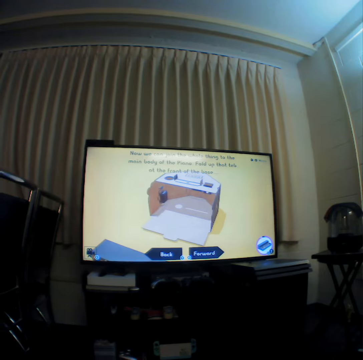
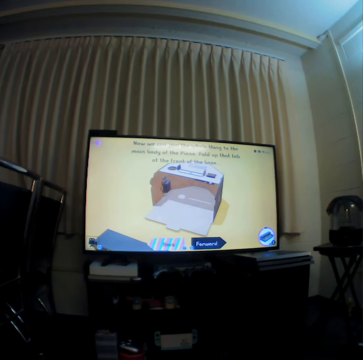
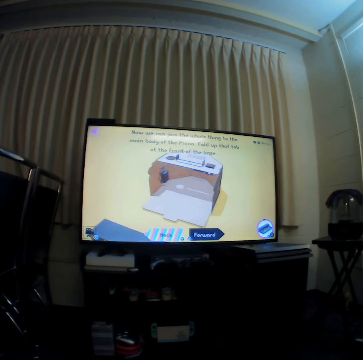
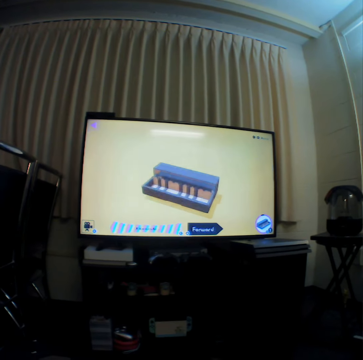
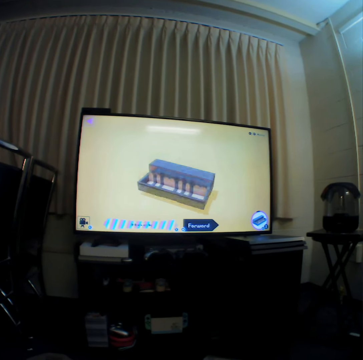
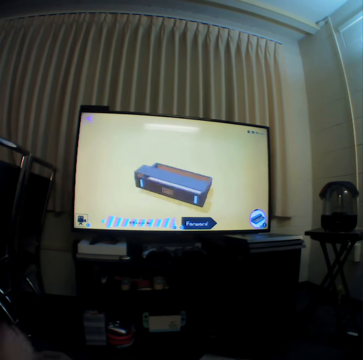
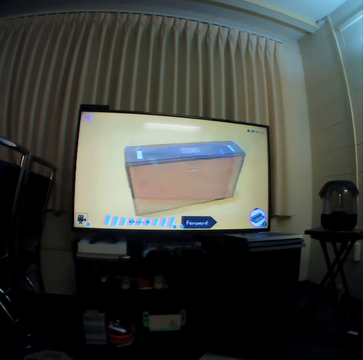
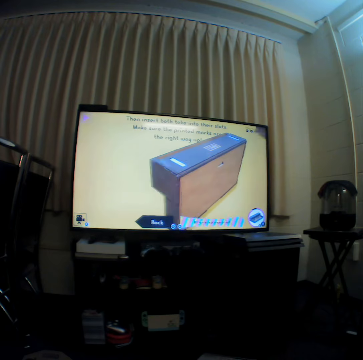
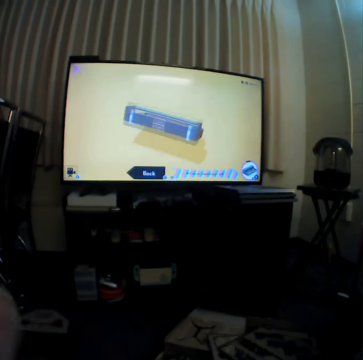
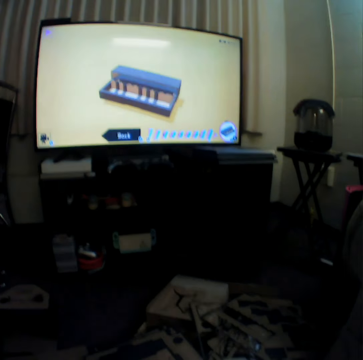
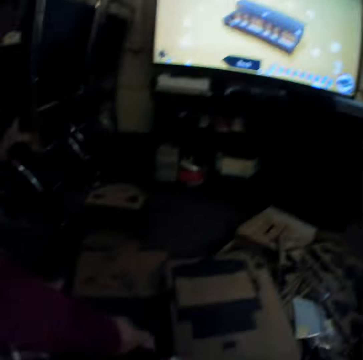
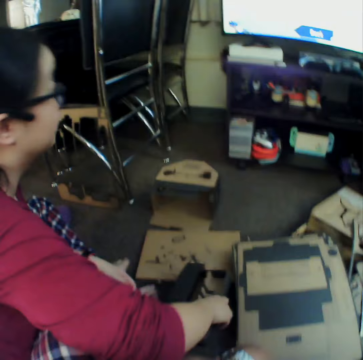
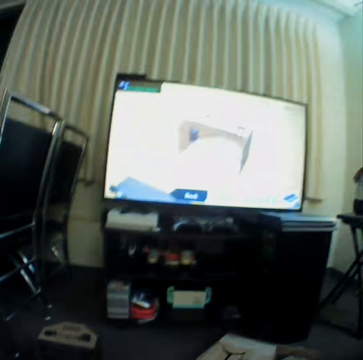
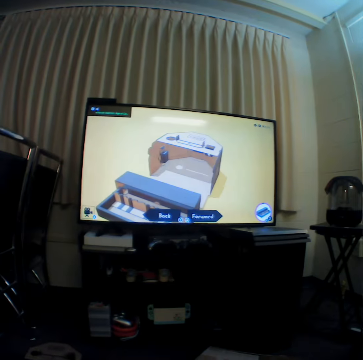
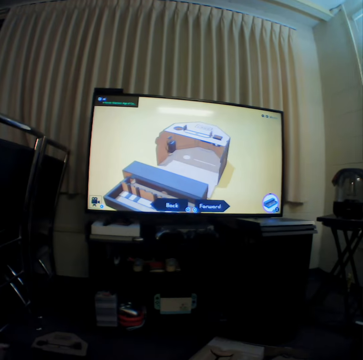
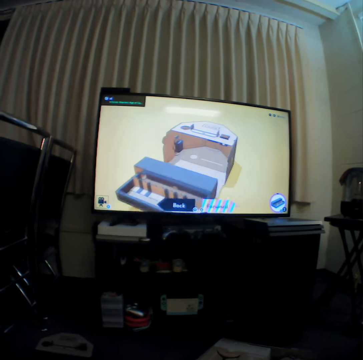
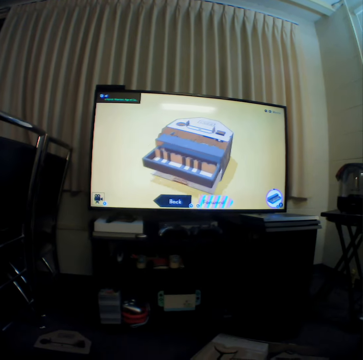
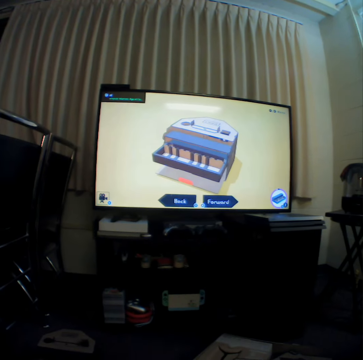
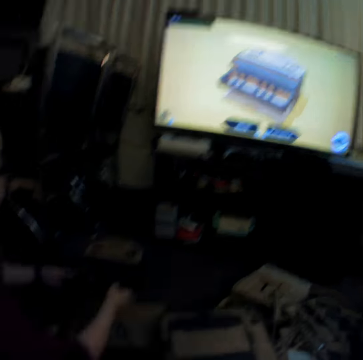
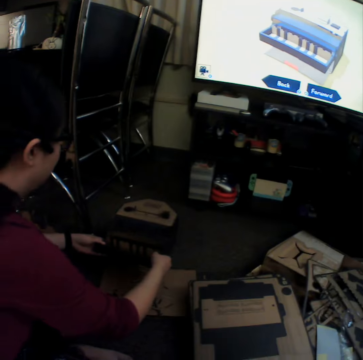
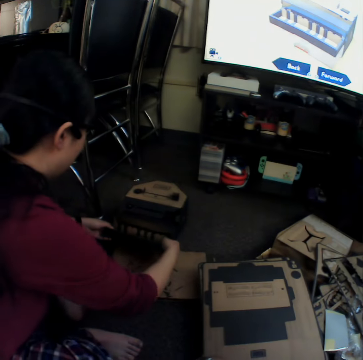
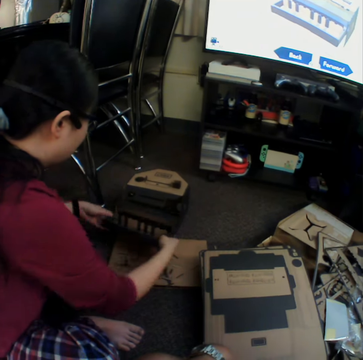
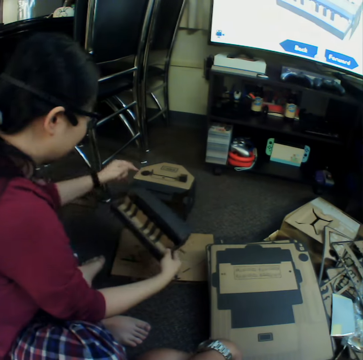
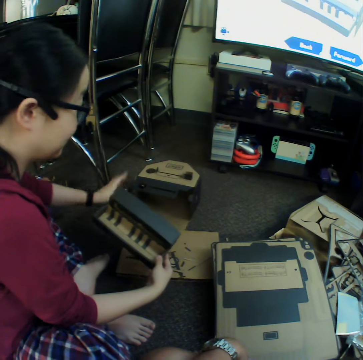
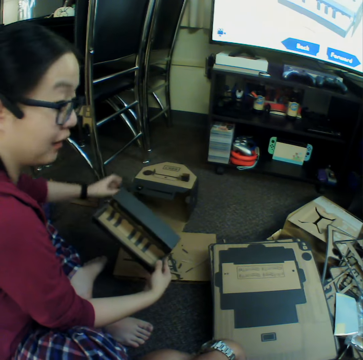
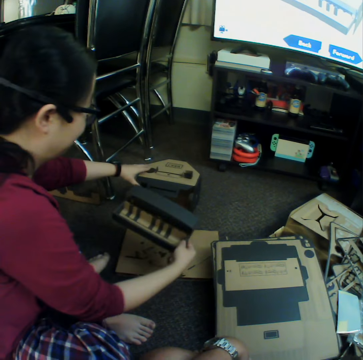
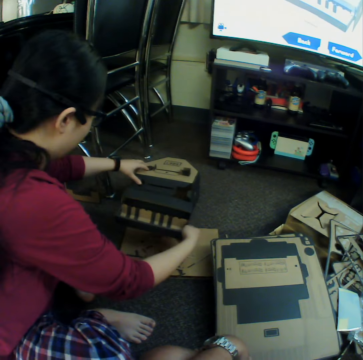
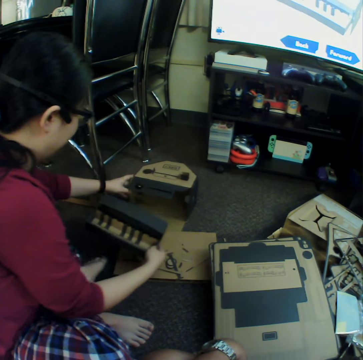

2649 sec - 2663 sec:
The camera wearer watches television. A woman picks a box. The camera wearer watches the television. The woman moves a hand.

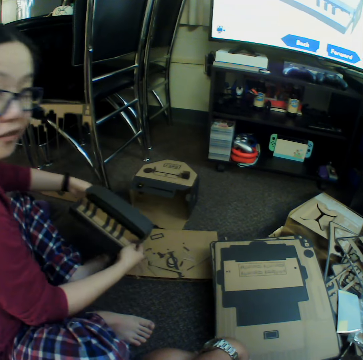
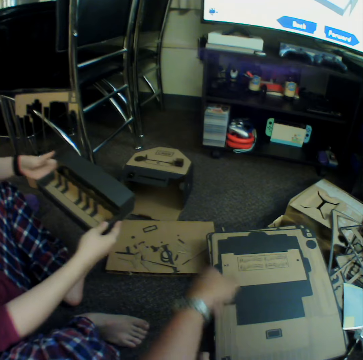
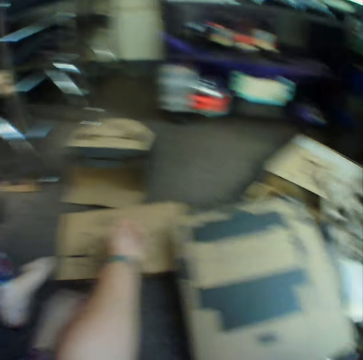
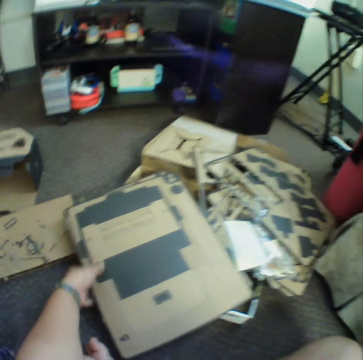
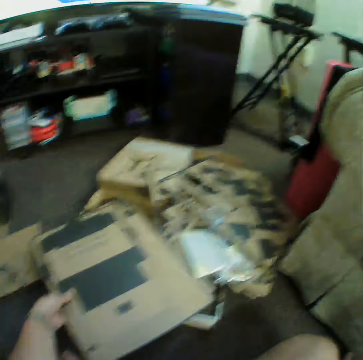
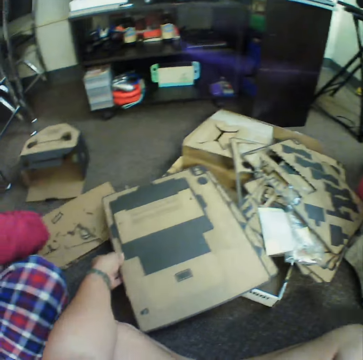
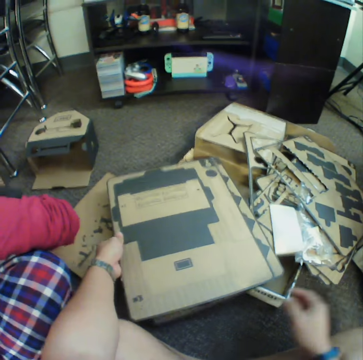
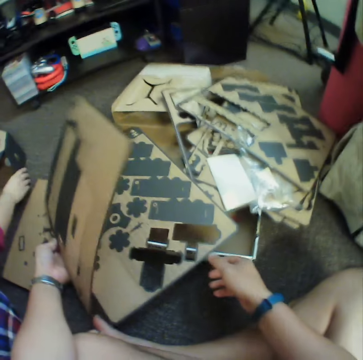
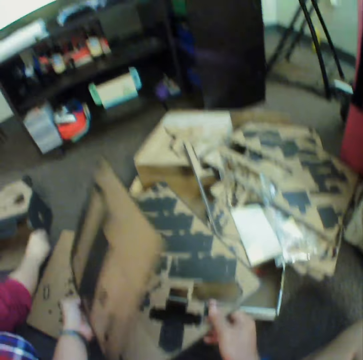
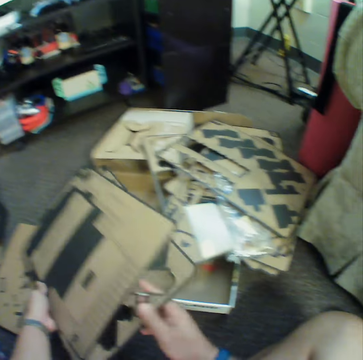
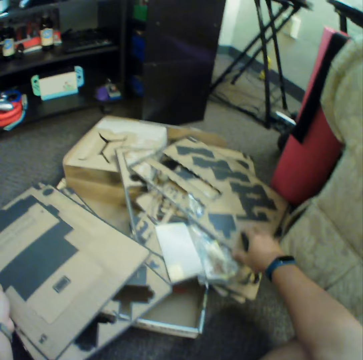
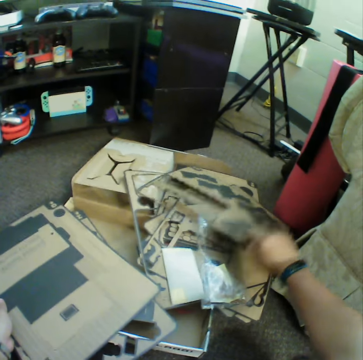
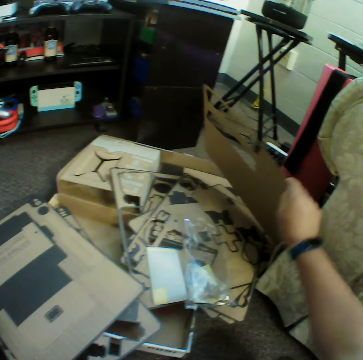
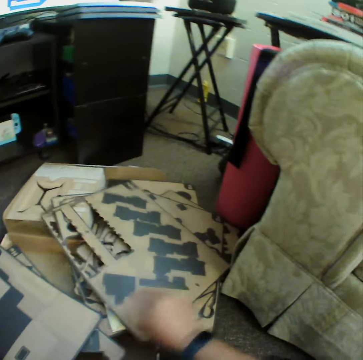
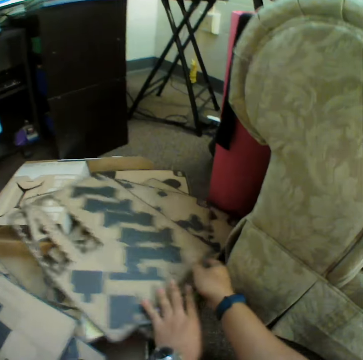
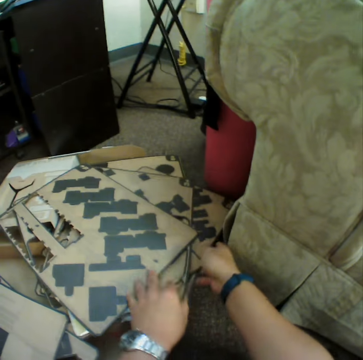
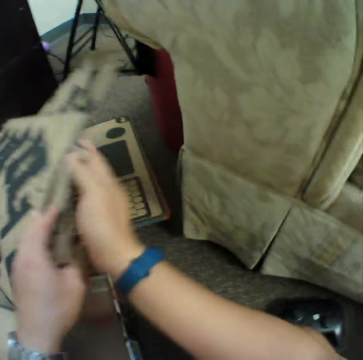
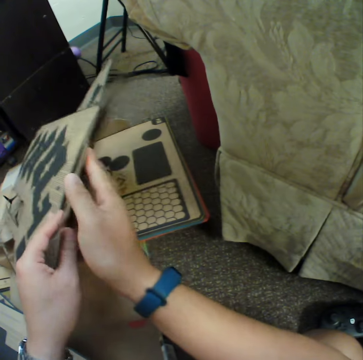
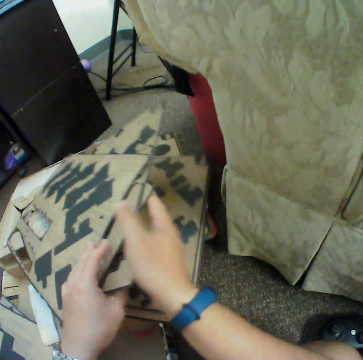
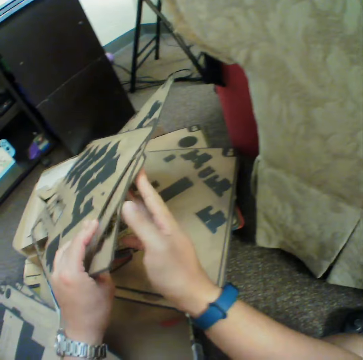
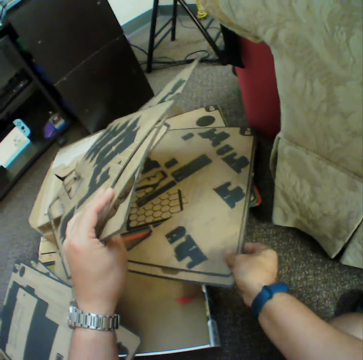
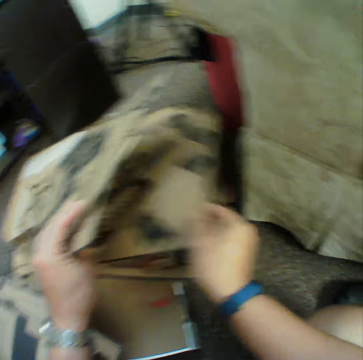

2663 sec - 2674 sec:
The camera wearer moves a hand. They move craft materials. They lift the craft material. They put down the craft materials. They lift the craft materials.

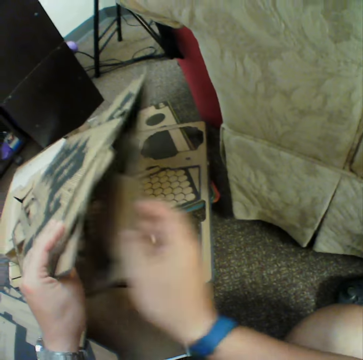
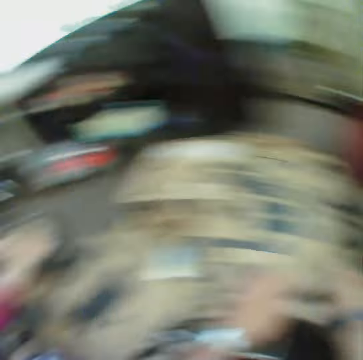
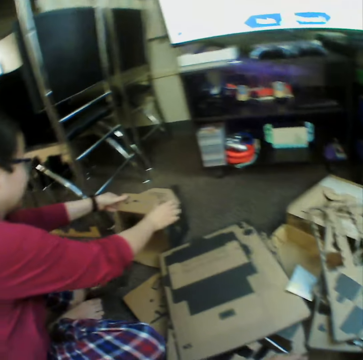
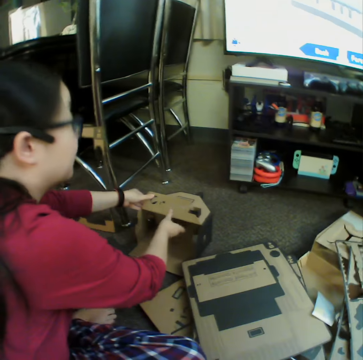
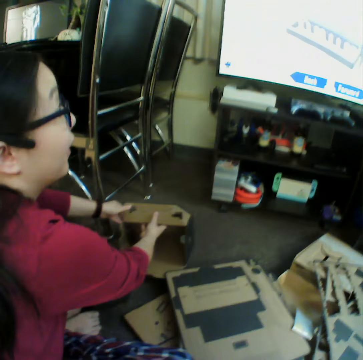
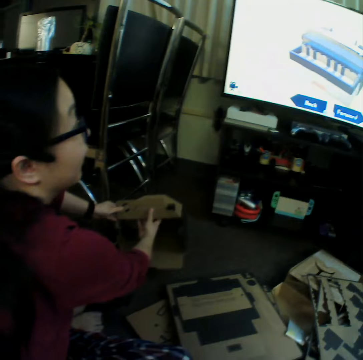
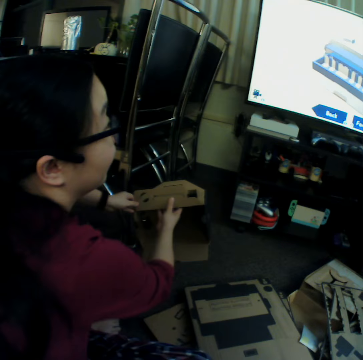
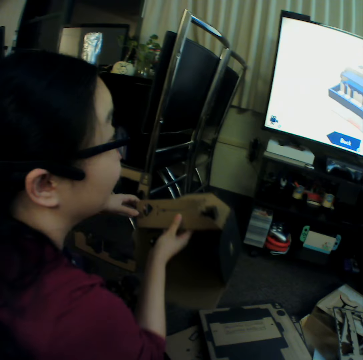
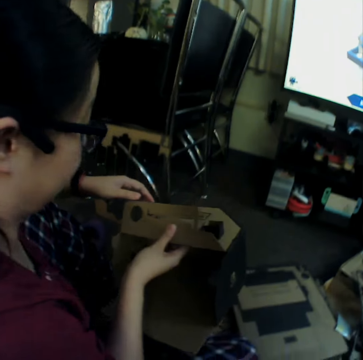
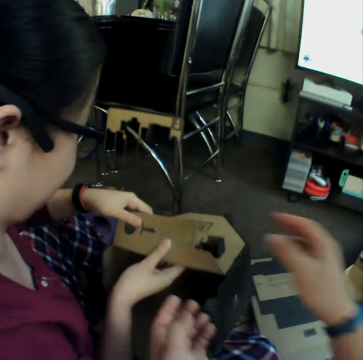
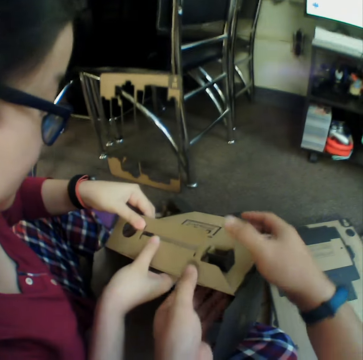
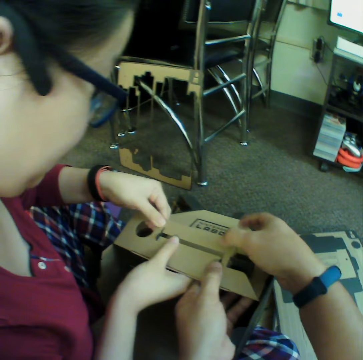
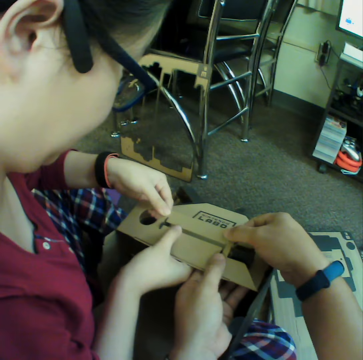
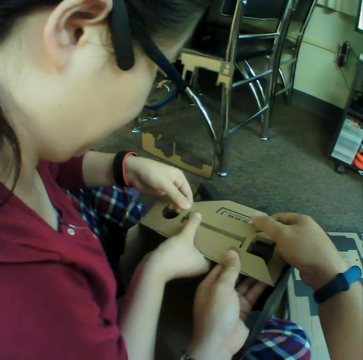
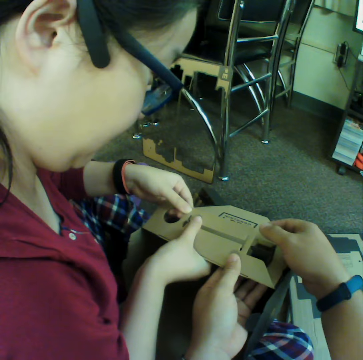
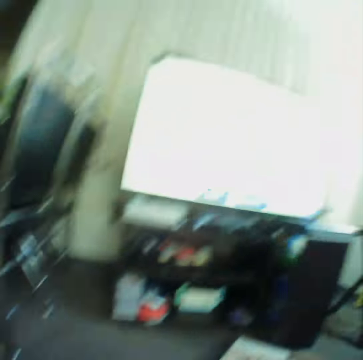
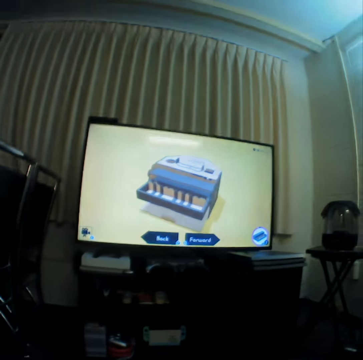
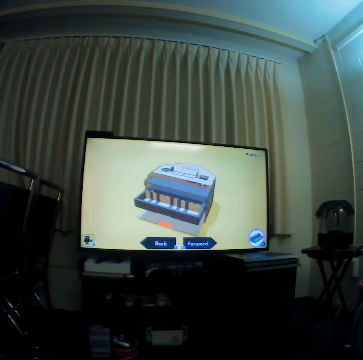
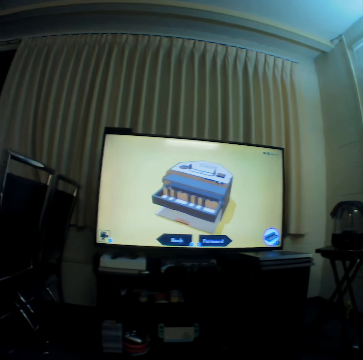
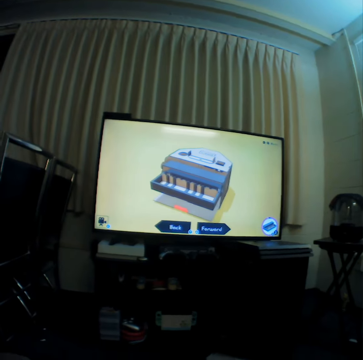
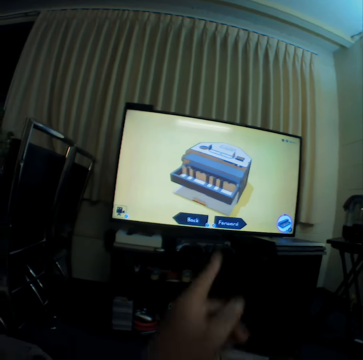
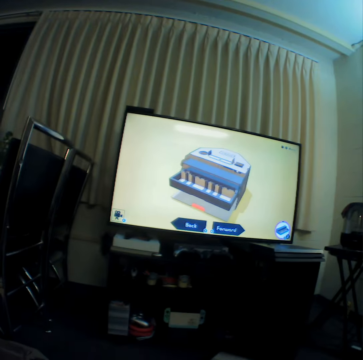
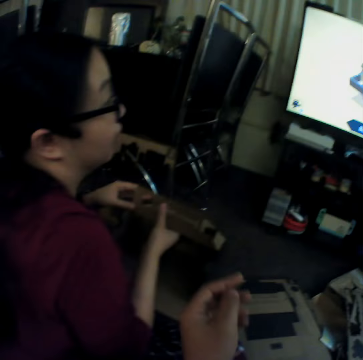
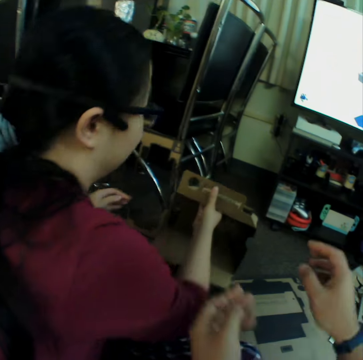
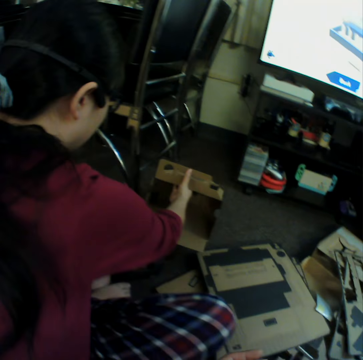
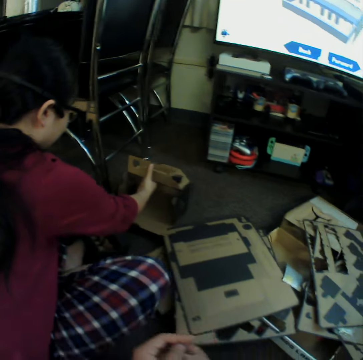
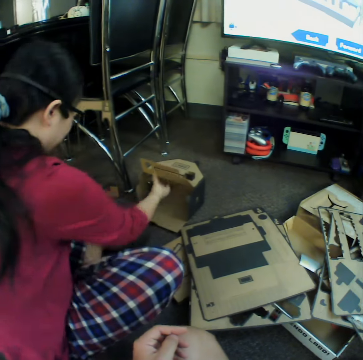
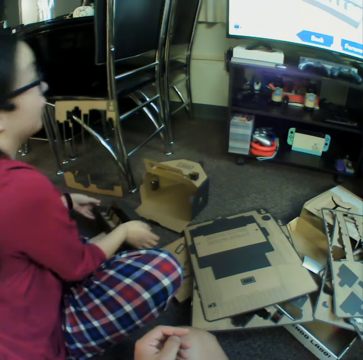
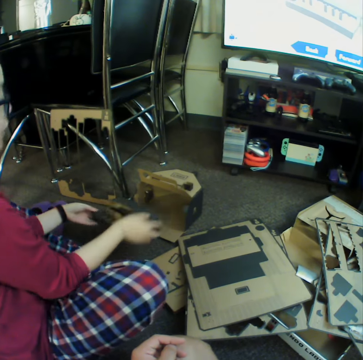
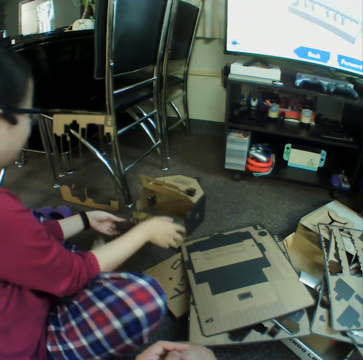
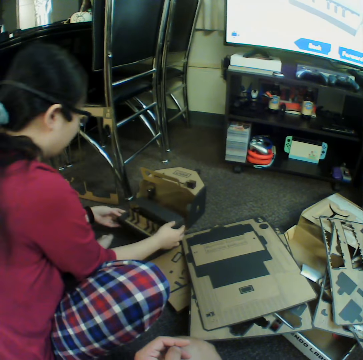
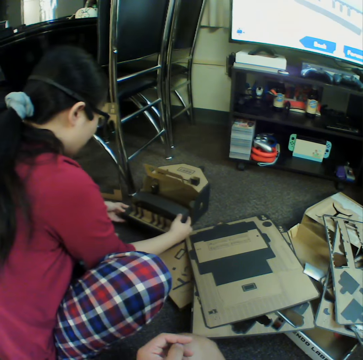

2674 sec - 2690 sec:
A woman holds a box with hands. The woman picks the box with hands. The camera wearer holds the box with hands. They explain something to the woman. They watch television. They point a finger. The woman puts down the box. The woman picks the box.
